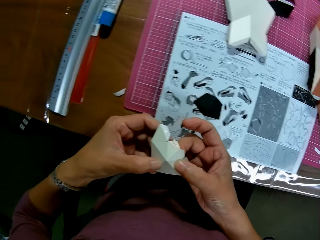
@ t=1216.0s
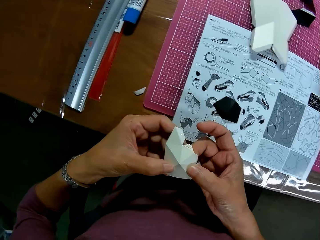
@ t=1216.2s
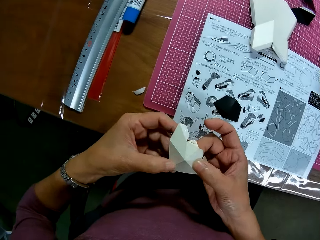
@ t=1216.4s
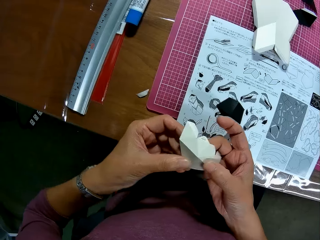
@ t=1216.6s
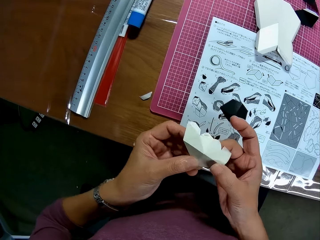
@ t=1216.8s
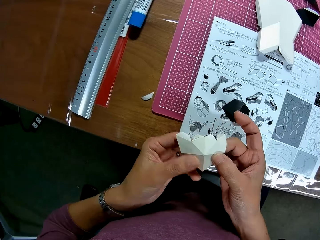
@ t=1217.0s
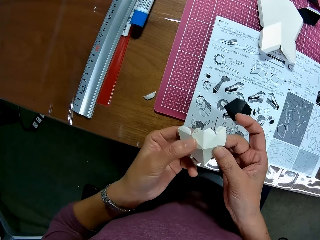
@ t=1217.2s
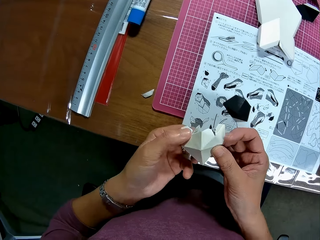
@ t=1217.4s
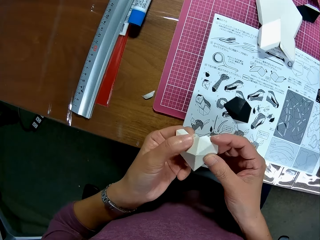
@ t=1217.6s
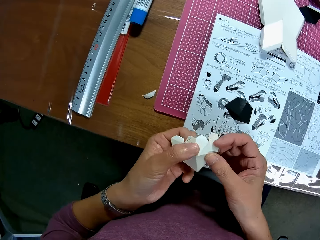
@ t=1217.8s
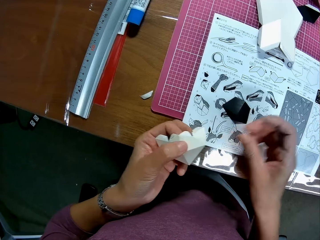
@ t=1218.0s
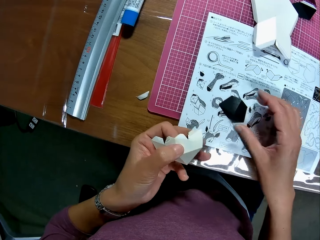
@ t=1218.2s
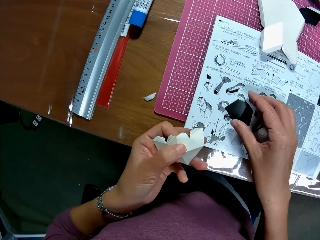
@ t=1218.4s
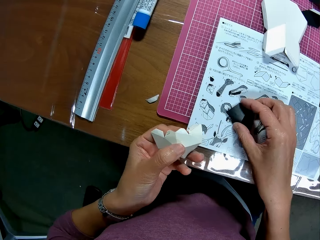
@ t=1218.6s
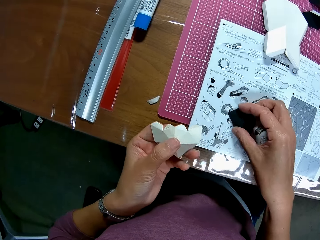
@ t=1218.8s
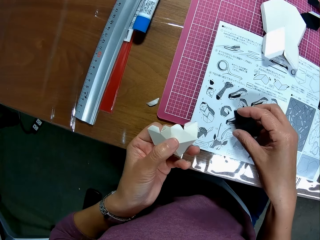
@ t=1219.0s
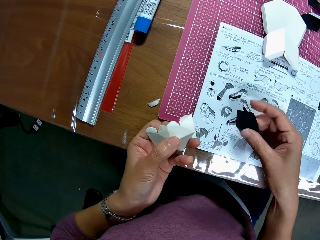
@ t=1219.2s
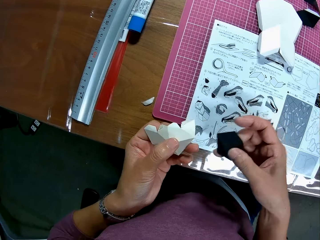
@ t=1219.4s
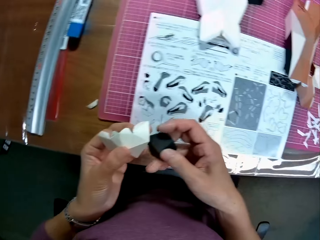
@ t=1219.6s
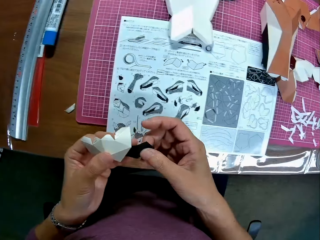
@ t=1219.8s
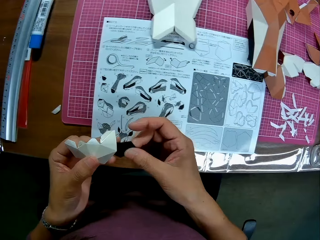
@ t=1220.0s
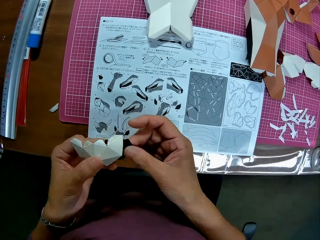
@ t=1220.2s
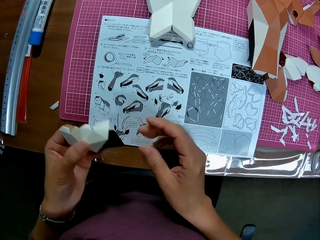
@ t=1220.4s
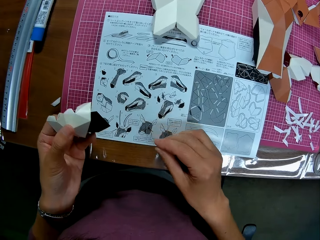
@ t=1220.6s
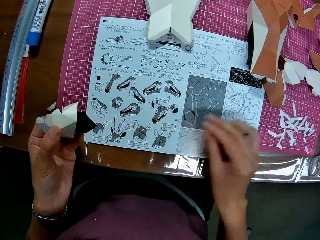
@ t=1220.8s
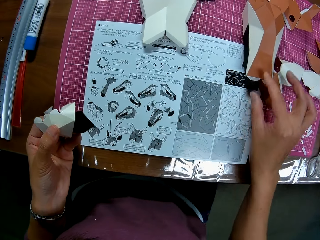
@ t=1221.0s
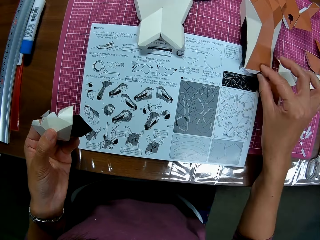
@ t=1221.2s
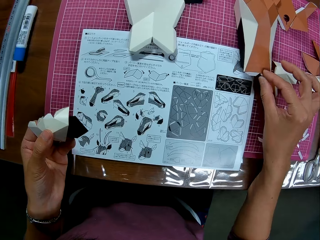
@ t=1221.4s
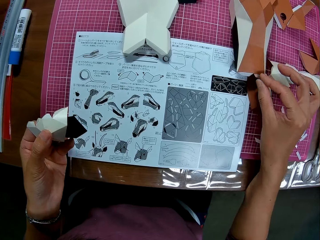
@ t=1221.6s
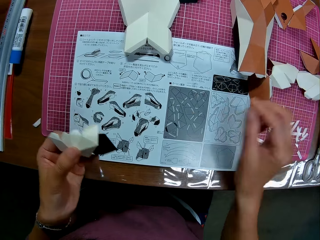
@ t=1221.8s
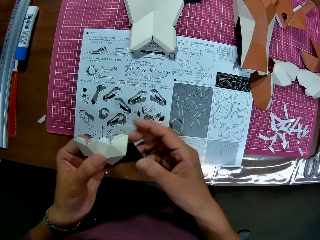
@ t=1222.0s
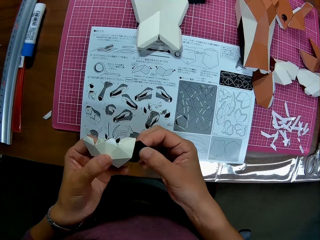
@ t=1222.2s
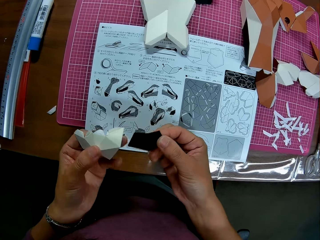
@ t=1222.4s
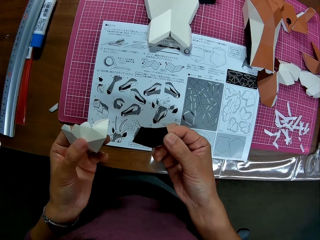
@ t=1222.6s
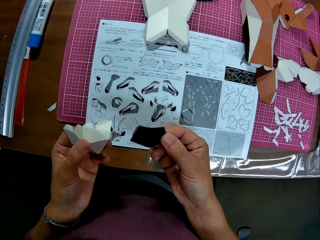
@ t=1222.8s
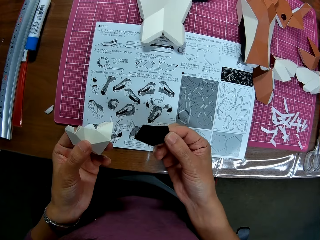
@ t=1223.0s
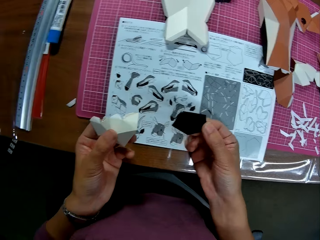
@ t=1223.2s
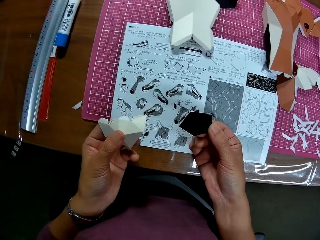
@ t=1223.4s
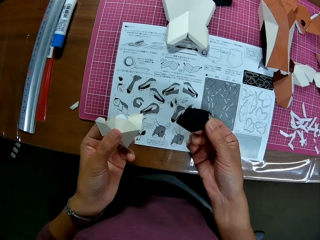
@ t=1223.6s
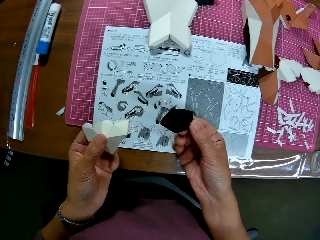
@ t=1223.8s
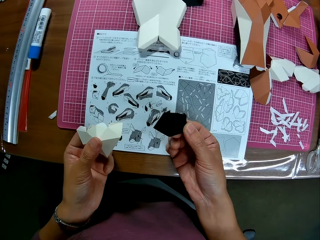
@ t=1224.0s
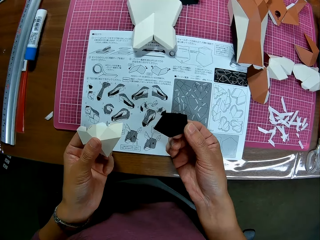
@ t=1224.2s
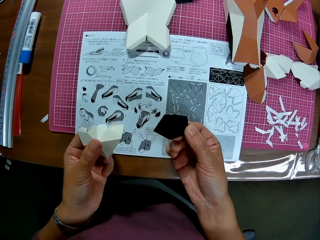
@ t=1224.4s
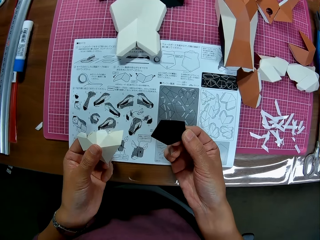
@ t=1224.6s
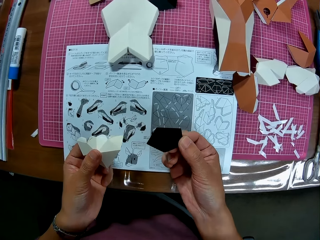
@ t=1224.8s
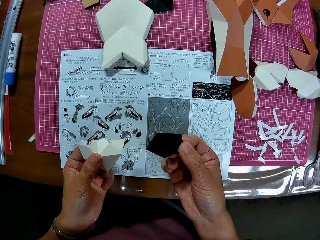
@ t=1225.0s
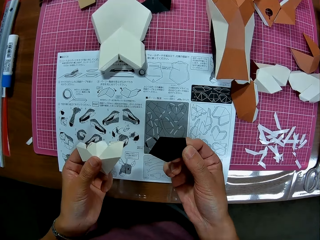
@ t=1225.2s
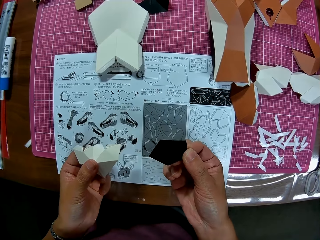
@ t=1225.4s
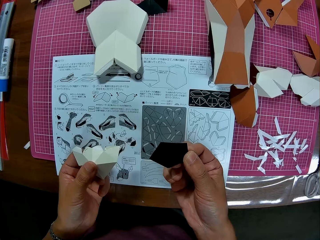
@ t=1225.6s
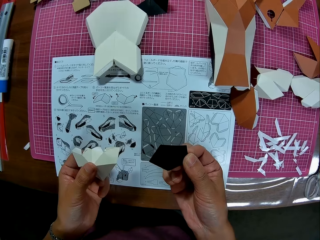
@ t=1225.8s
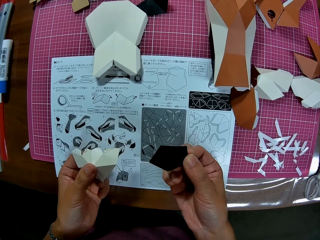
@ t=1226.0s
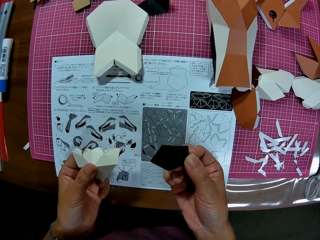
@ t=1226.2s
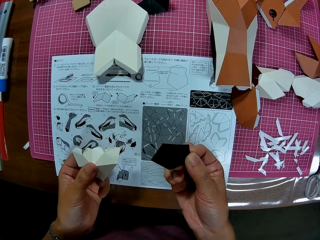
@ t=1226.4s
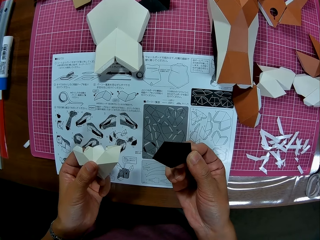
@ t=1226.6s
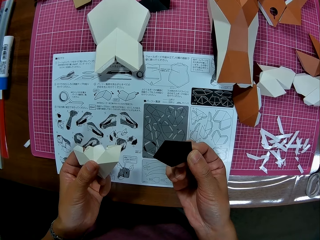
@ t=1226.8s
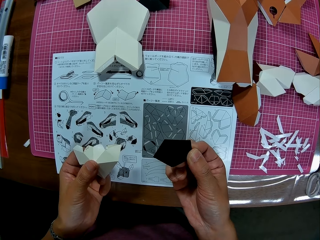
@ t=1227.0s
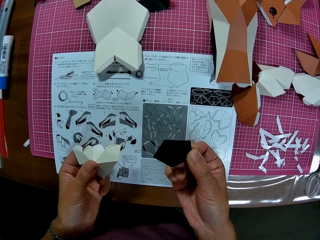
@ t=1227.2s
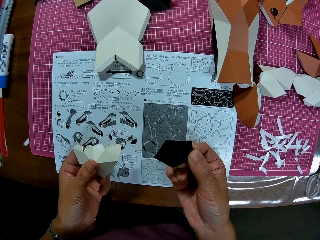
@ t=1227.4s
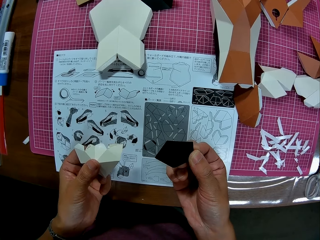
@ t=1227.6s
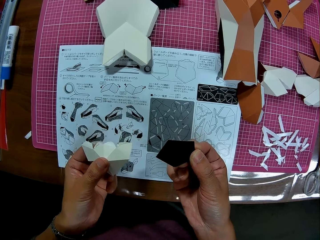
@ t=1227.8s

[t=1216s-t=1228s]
The camera wearer picks up the paper on the craft book with her right hand. She holds the paper craft and the paper with her left hand. She adjusts the other paper craft on the craft book with her right hand. She holds the paper on the cutting mat with her right hand. She looks at the instruction booklet.

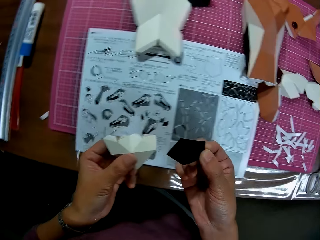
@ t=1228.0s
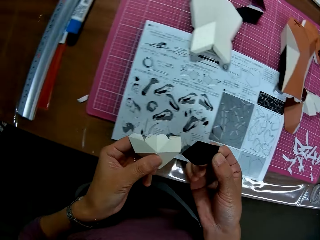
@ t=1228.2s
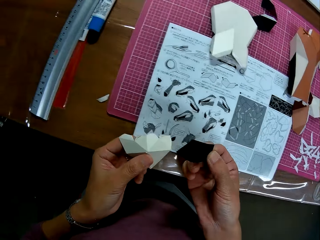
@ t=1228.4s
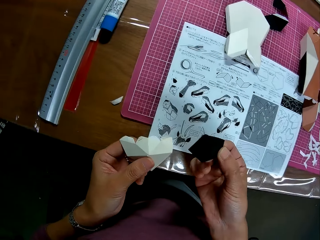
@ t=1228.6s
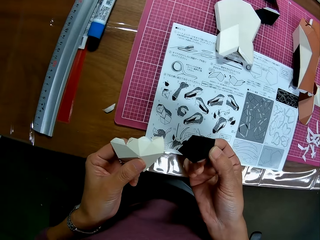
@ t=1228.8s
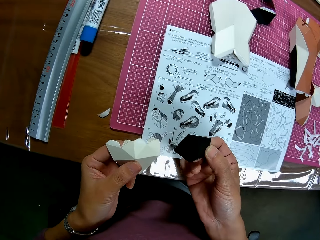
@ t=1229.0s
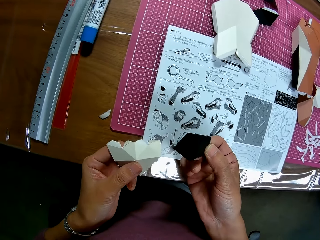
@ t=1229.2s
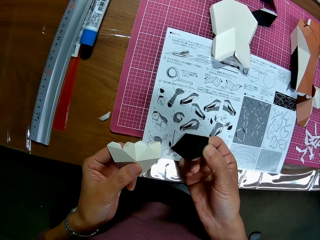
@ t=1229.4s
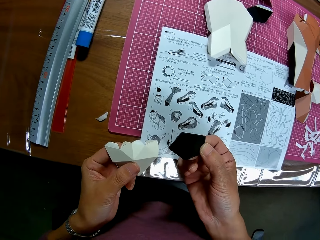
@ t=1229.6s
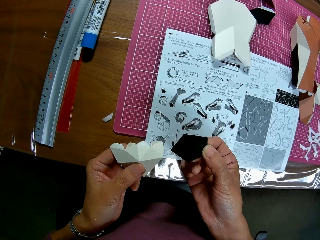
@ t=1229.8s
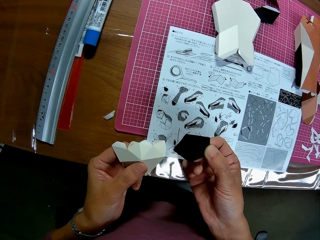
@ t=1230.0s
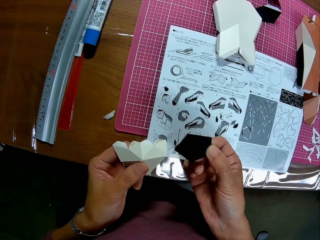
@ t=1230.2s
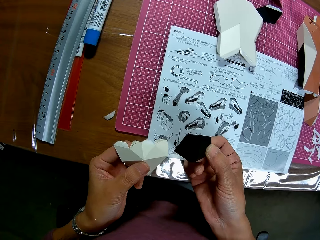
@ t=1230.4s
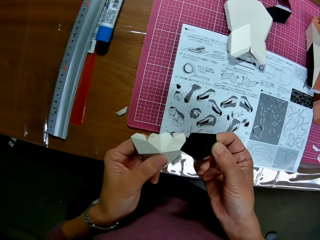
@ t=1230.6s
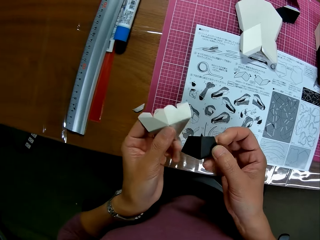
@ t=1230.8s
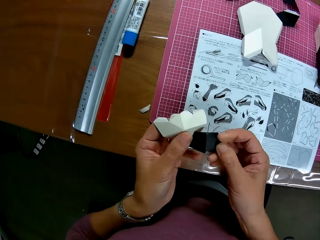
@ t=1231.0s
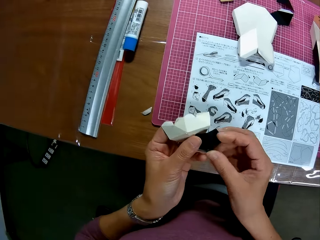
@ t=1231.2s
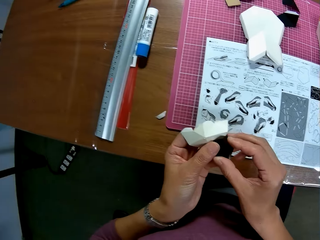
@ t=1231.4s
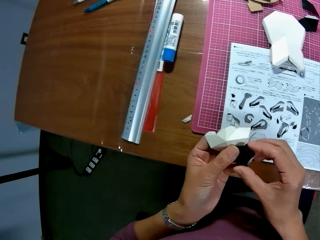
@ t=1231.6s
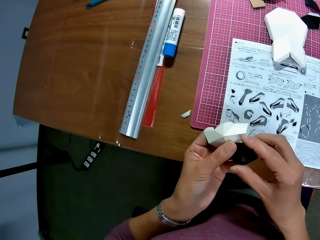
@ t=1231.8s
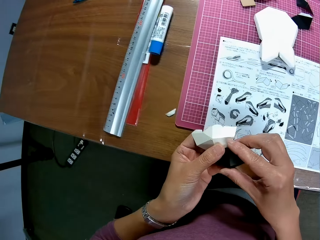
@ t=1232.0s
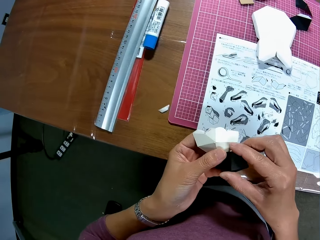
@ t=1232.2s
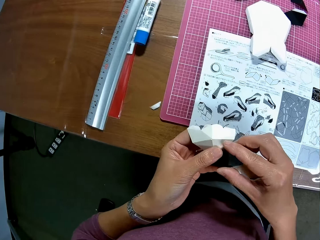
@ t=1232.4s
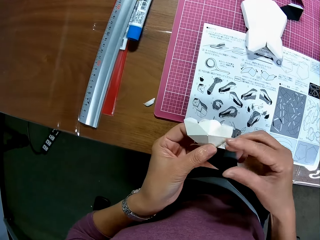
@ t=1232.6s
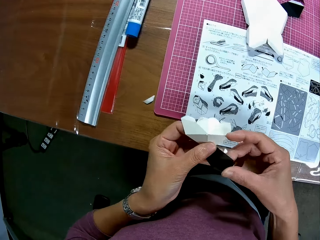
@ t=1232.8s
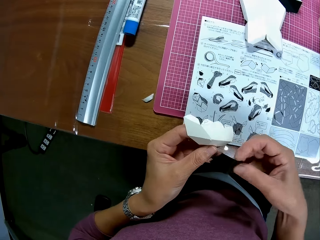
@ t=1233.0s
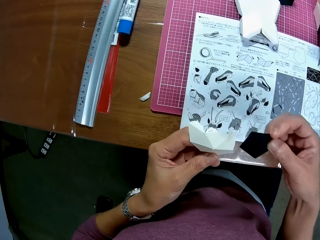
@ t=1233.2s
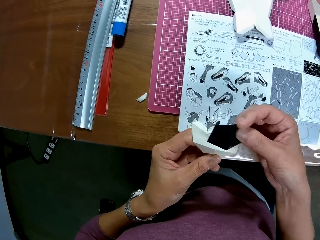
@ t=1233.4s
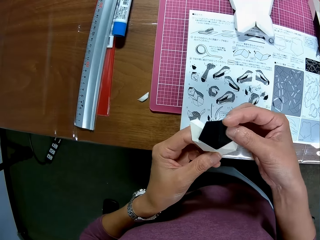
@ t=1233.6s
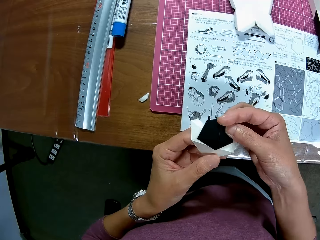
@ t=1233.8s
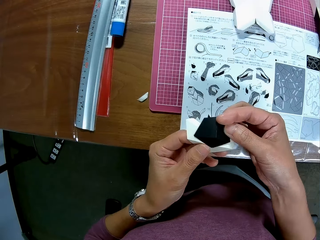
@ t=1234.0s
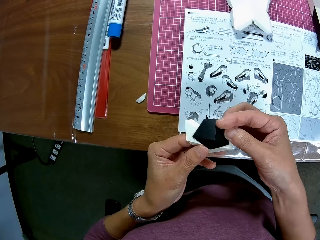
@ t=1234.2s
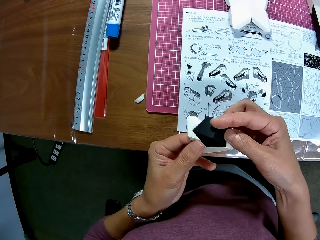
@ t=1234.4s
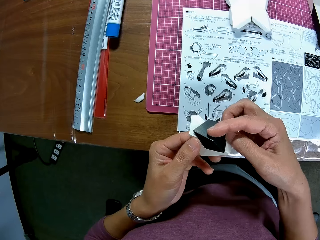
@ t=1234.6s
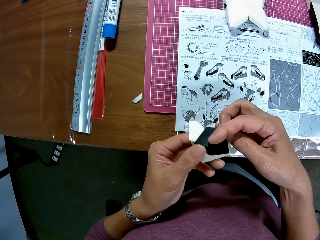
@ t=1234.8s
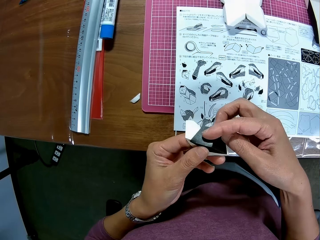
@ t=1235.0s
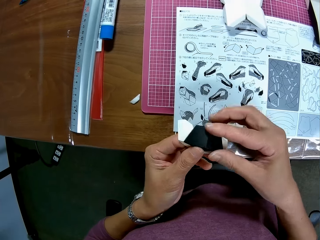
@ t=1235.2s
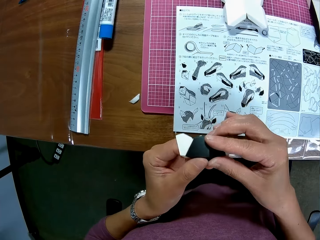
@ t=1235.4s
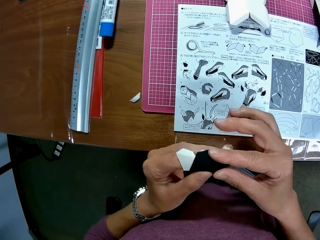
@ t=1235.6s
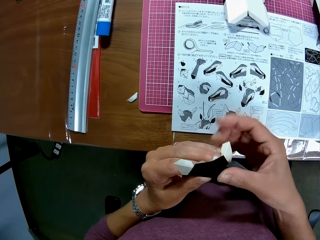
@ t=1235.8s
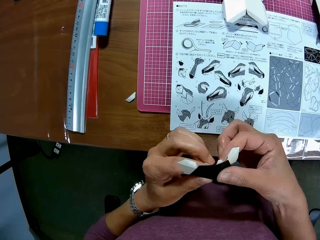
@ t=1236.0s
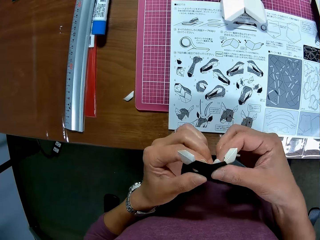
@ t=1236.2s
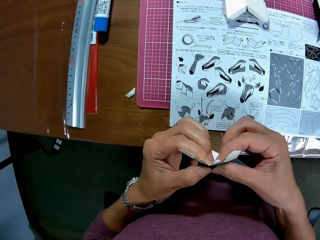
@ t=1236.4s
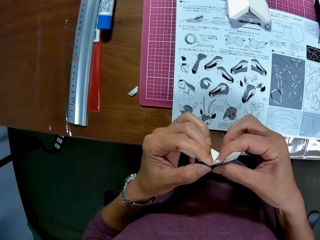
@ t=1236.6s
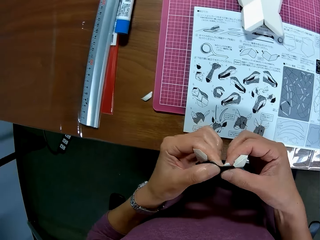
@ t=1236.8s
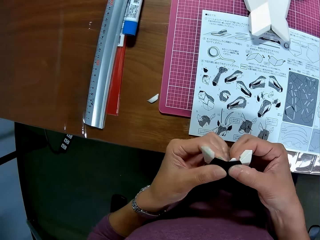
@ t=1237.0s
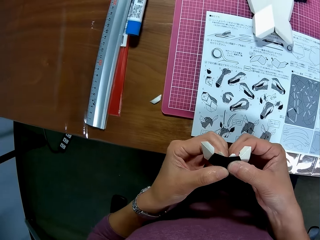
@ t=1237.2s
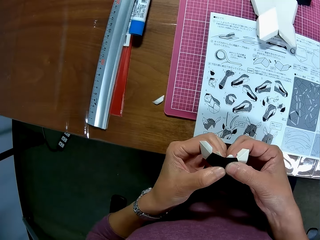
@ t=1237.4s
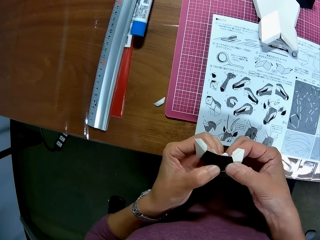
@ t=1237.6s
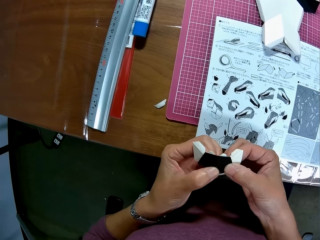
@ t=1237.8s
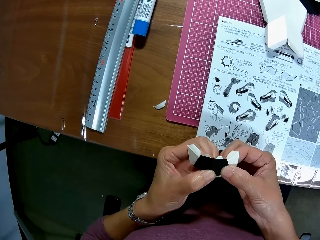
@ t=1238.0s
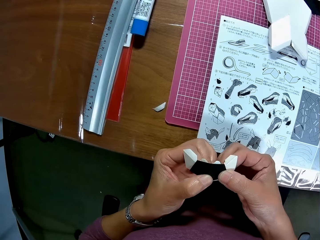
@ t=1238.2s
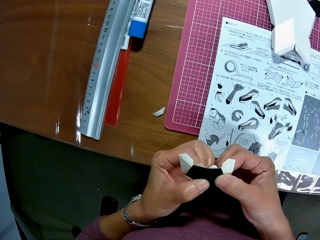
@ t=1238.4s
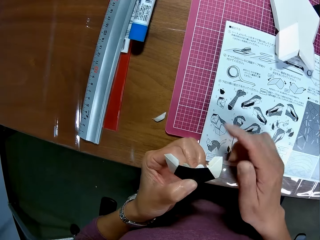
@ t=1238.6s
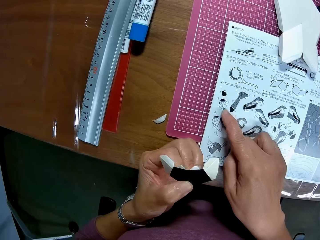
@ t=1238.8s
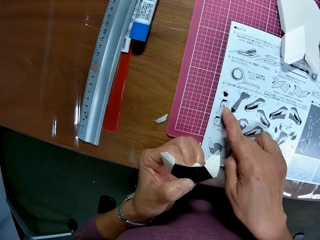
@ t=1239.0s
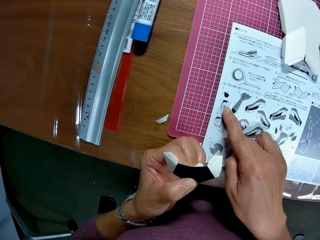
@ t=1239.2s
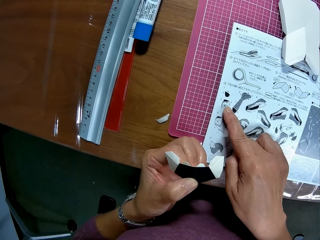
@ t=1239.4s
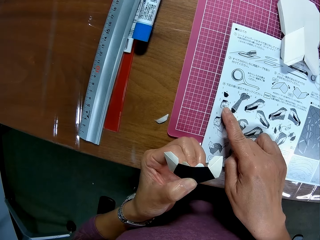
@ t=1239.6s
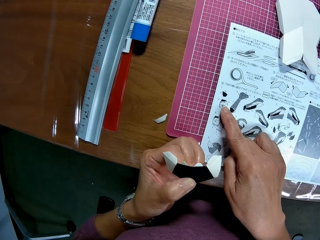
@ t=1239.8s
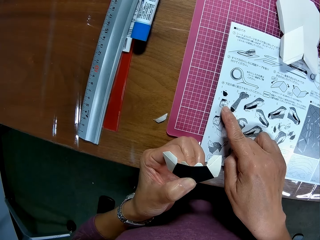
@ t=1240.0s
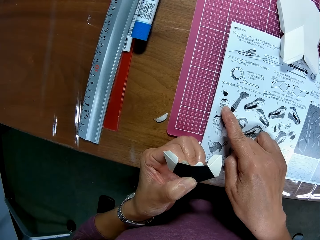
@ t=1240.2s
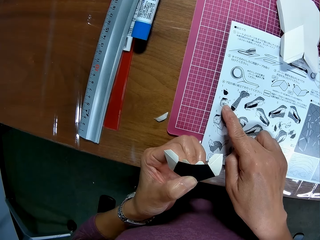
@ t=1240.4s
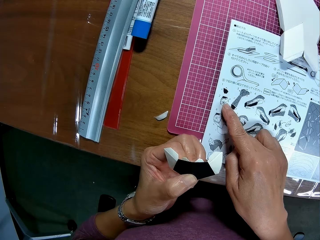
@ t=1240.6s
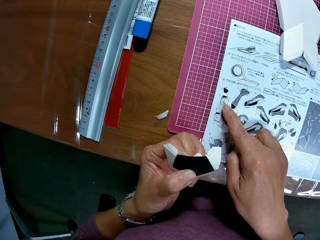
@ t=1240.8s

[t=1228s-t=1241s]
The camera wearer assembles the paper on the paper craft with her hands. She touches the craft book with her right index finger. She looks at the instruction booklet.
